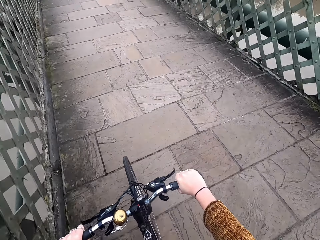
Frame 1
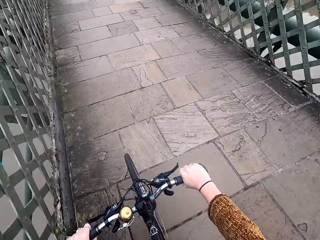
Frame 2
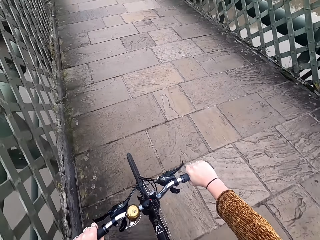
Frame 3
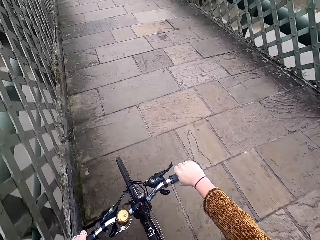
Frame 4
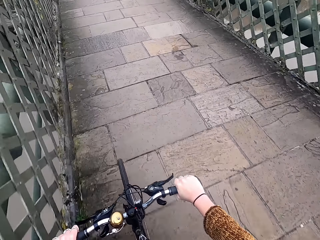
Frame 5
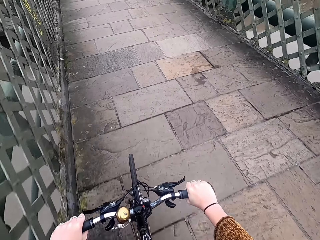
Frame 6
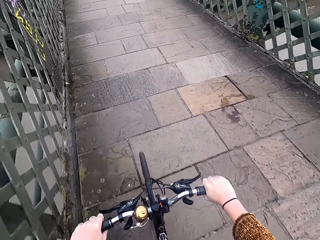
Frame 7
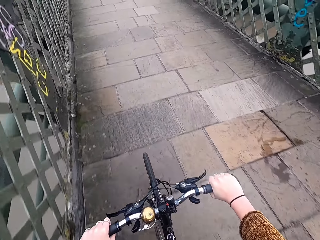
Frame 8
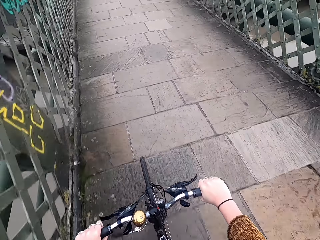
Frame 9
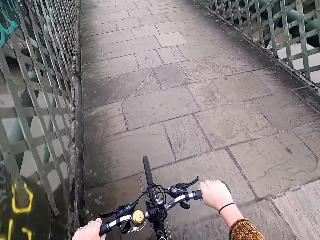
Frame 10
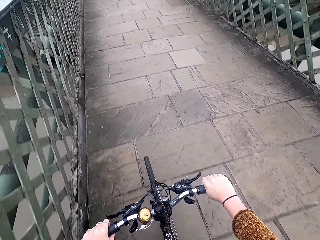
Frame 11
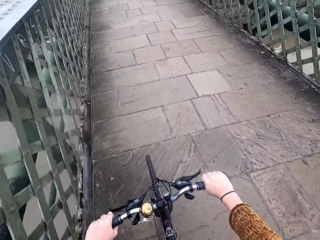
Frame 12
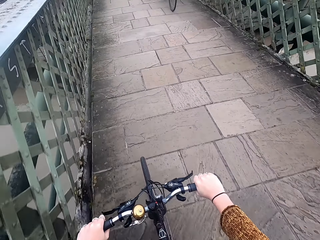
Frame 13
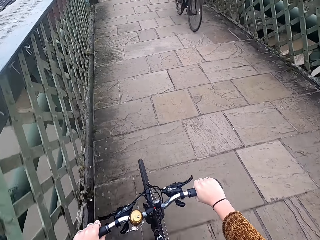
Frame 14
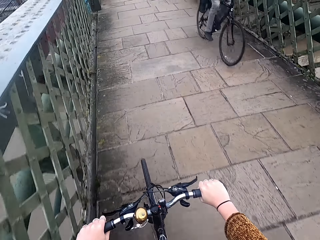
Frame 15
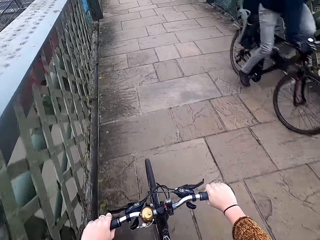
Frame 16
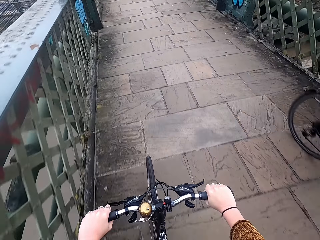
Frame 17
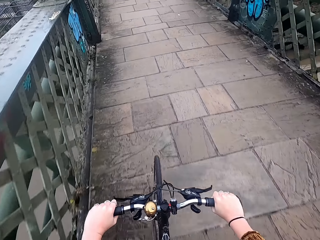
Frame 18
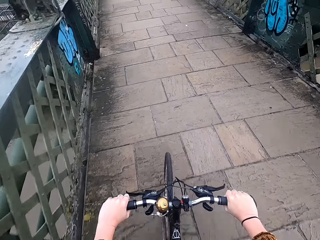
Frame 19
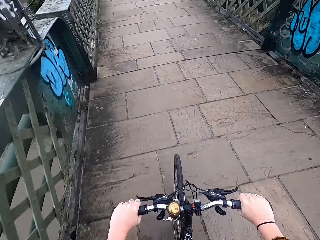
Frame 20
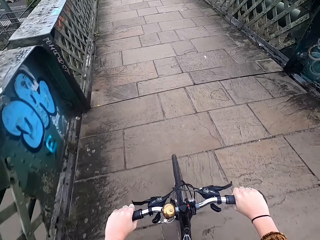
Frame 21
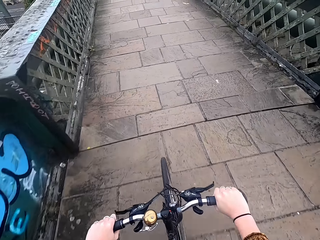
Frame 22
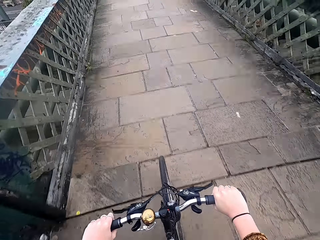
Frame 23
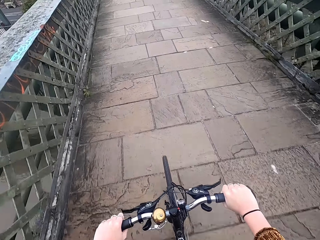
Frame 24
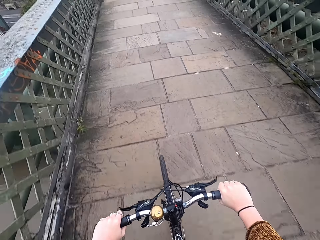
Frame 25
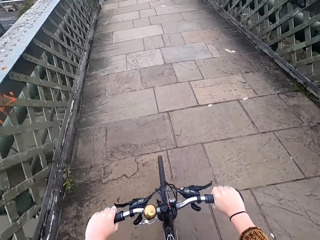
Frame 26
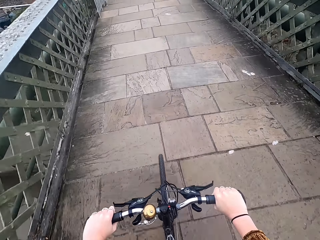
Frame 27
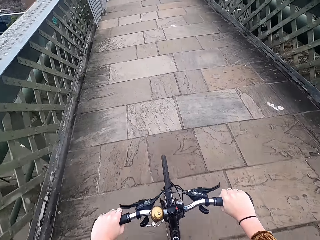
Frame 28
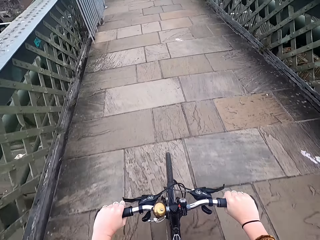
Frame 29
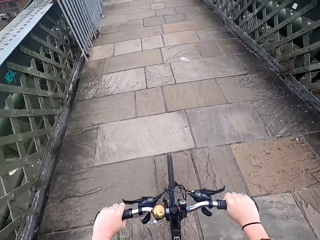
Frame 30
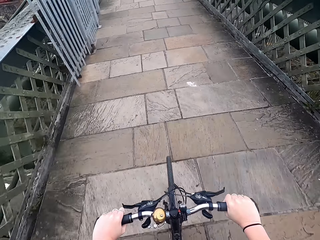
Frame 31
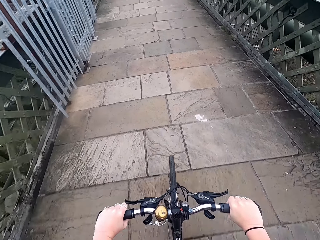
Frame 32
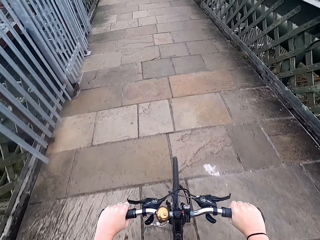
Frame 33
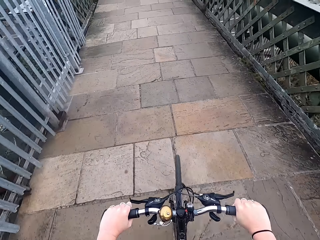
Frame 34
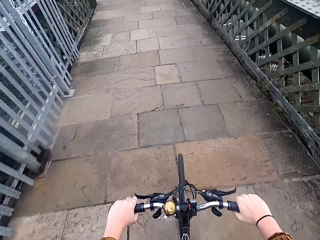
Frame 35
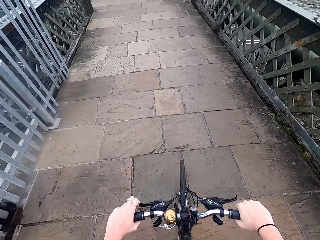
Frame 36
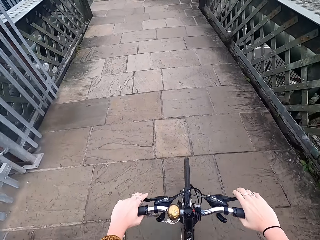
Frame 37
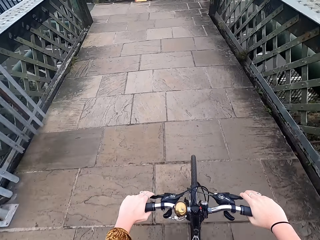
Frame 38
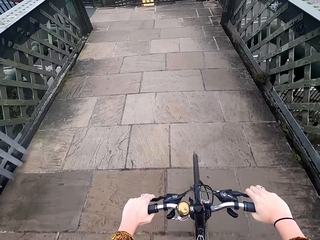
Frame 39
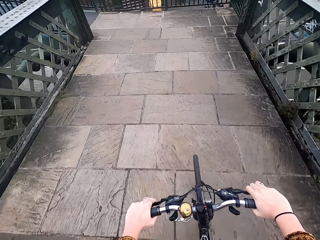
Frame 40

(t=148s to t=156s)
A man rides a bicycle past the camera wearer.

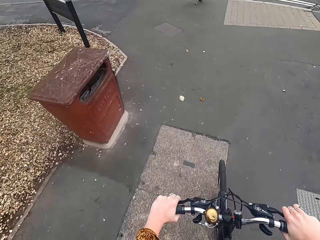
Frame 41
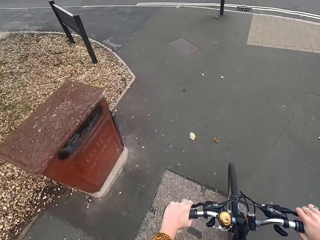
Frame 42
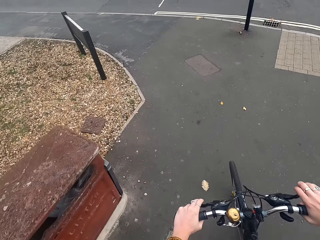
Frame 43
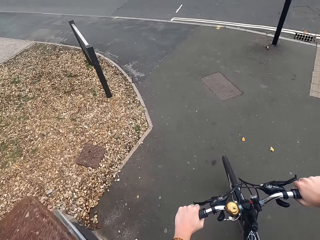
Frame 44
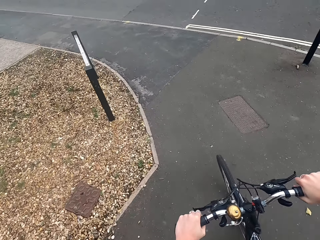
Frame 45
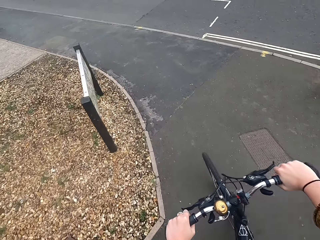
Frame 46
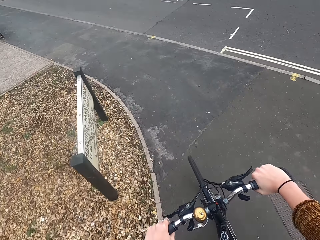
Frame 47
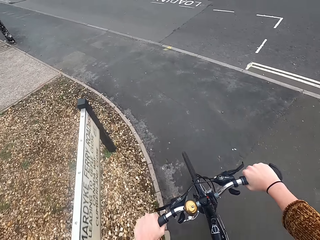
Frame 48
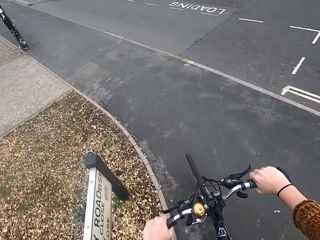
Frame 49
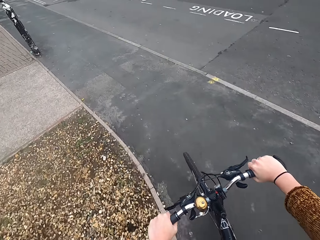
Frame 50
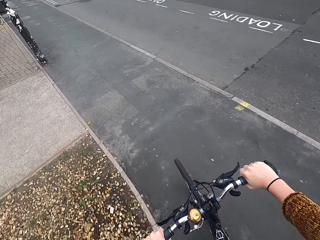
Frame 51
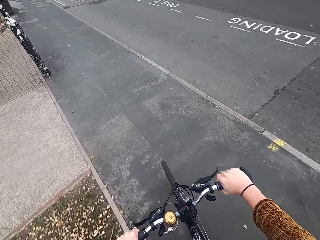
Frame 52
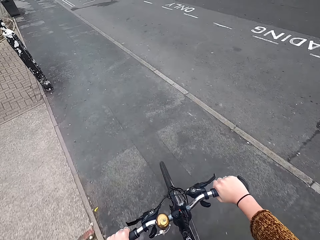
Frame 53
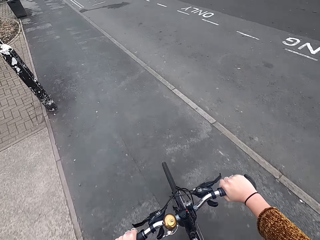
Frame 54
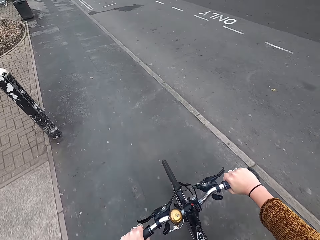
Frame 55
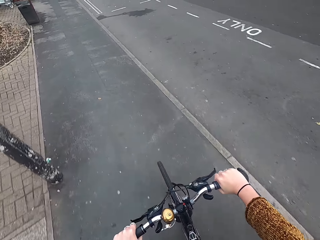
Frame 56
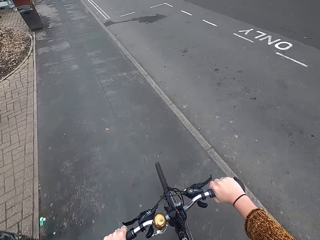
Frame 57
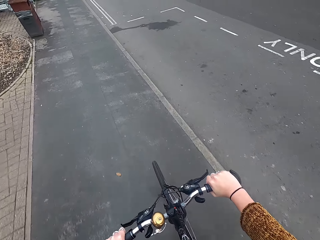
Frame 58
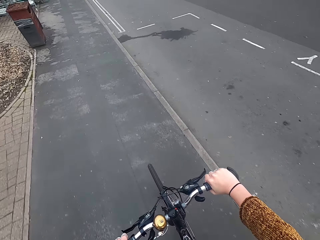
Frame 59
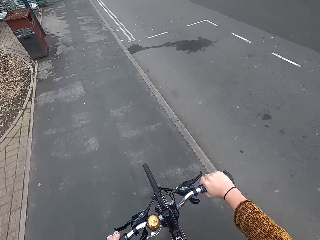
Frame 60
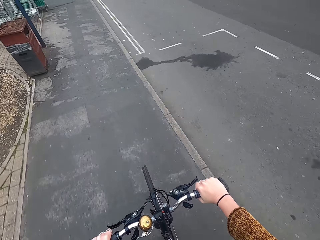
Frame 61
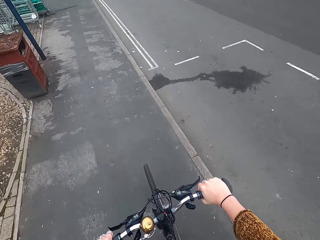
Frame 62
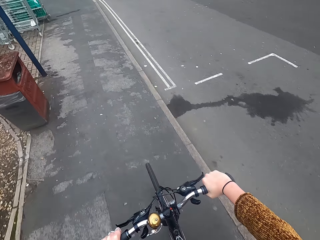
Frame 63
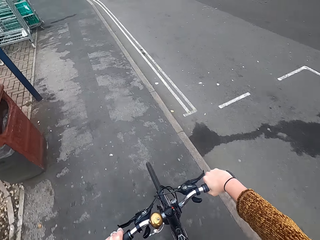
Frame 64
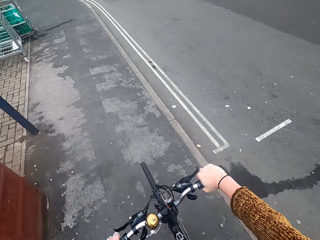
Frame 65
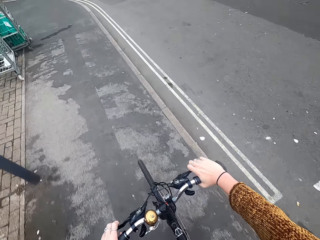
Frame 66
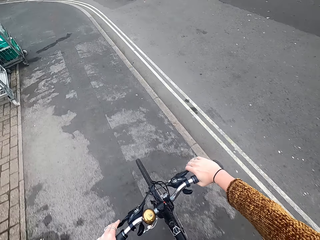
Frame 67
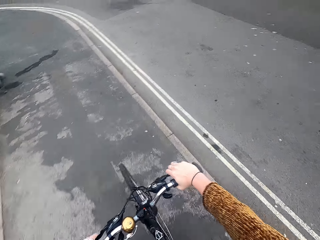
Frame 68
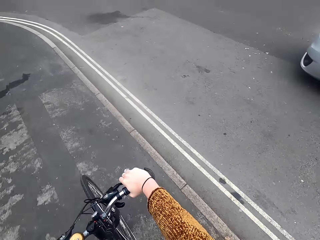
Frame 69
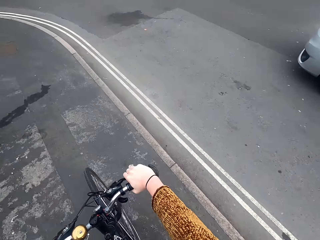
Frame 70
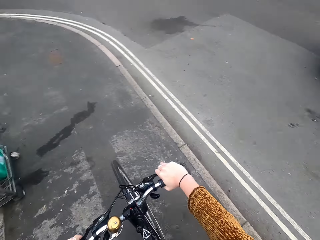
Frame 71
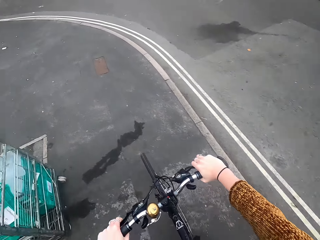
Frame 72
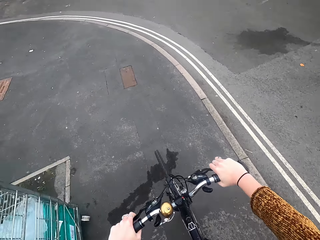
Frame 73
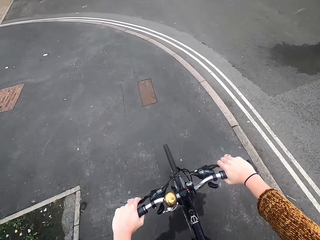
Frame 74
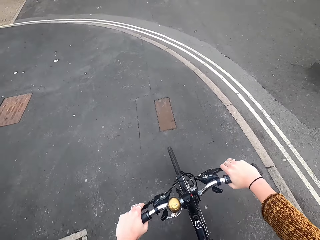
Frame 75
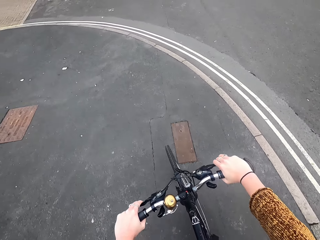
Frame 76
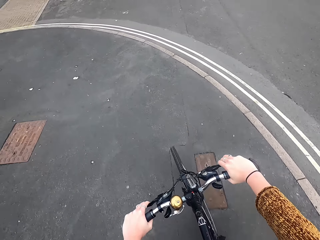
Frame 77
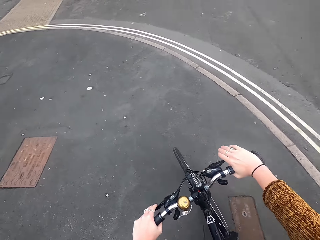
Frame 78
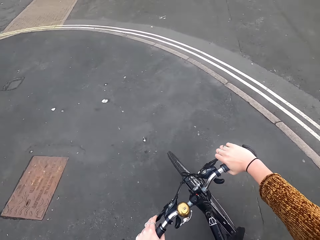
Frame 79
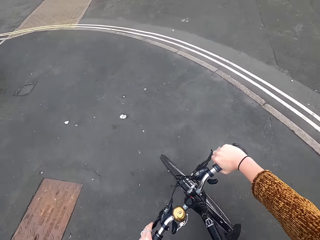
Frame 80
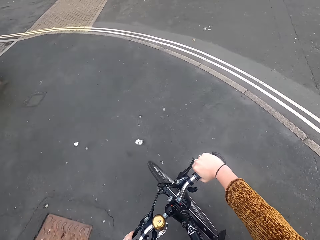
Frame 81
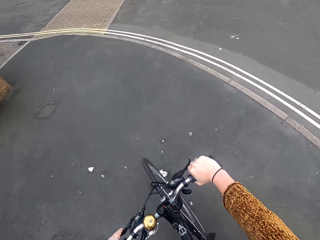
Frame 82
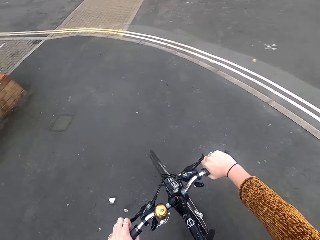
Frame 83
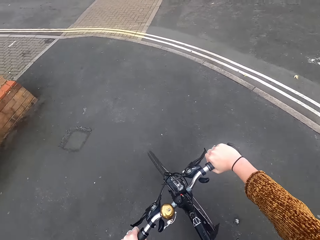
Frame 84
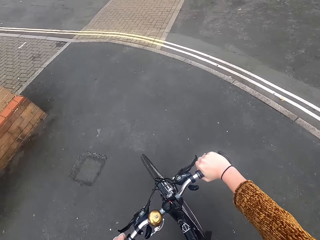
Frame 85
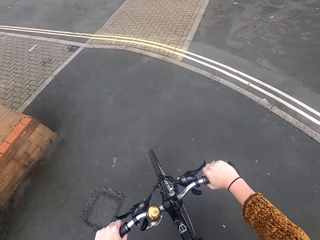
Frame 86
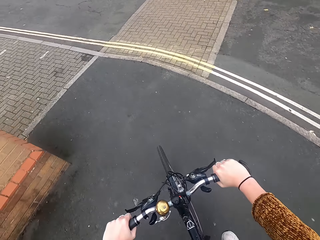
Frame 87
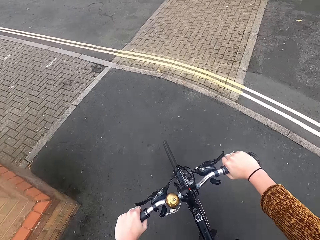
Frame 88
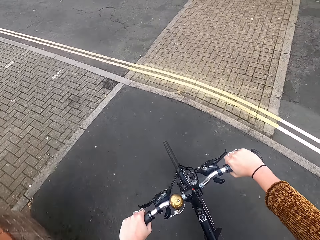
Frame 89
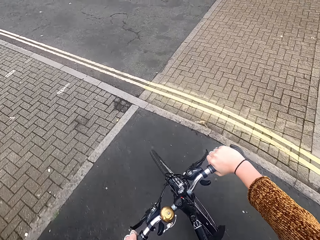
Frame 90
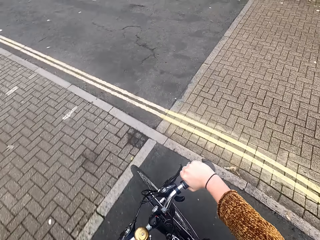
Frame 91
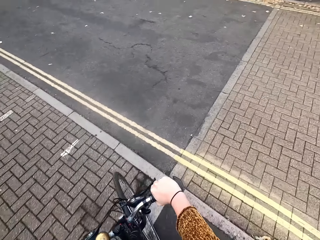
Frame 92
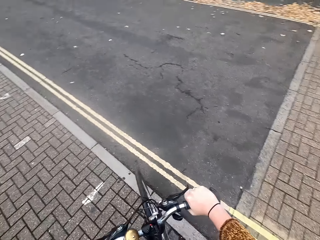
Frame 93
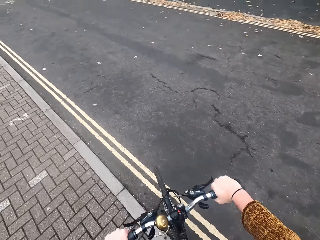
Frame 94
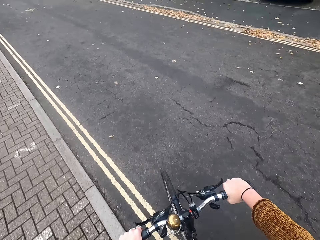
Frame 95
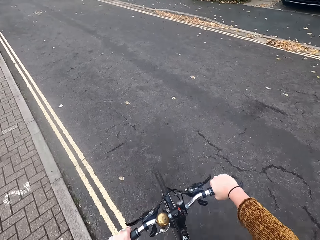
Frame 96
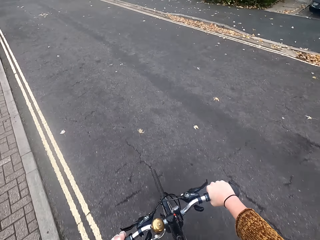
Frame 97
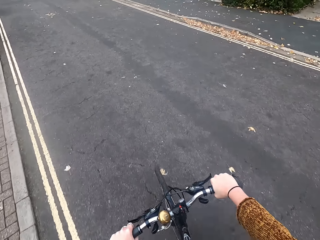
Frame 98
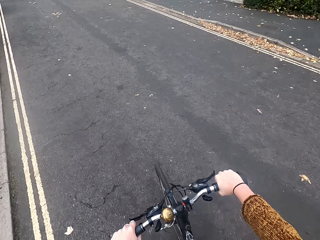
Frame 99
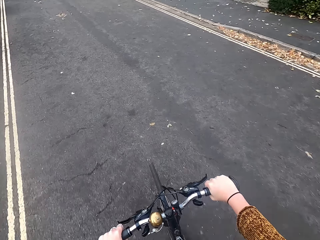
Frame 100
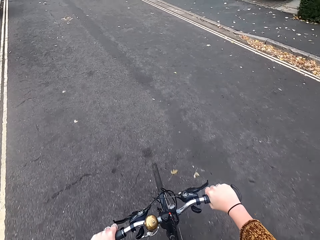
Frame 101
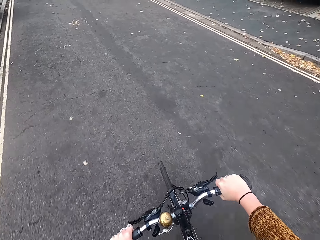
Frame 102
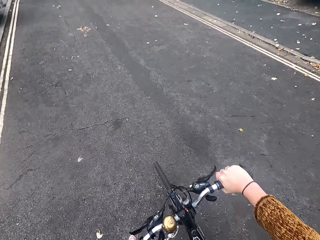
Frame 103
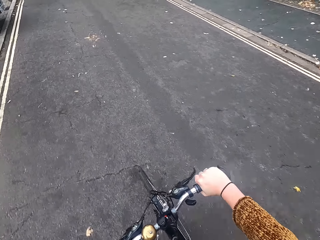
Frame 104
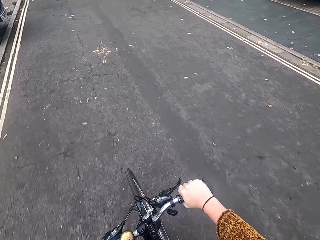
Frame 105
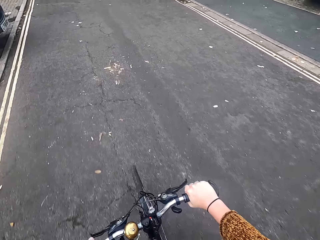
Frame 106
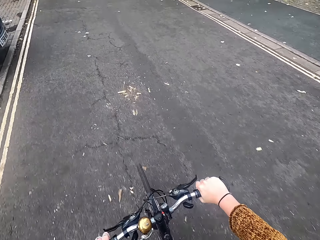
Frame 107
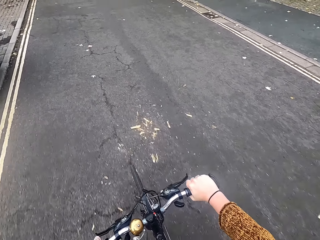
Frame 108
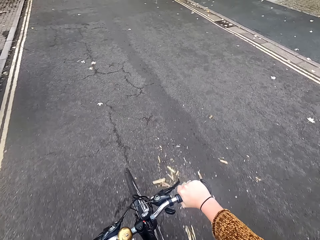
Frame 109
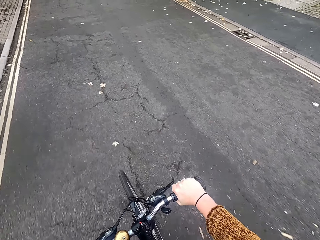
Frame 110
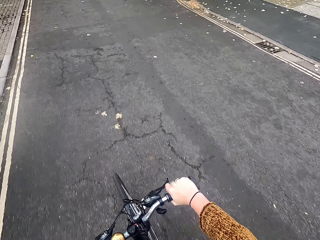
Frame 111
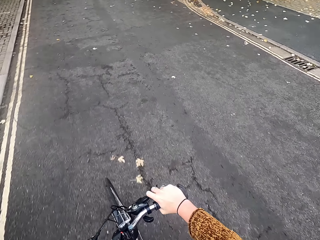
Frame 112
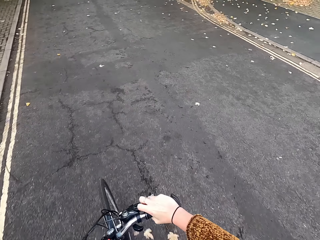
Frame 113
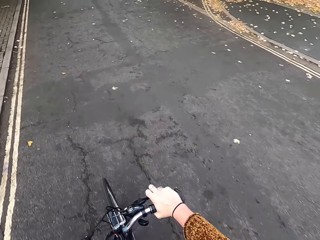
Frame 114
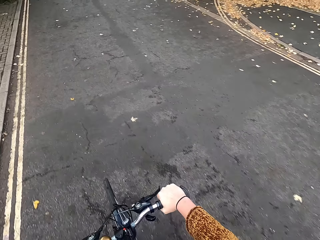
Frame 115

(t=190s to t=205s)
The camera wearer turns to the left side of the road.
